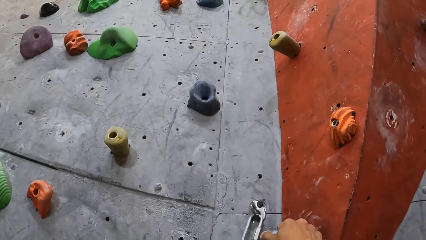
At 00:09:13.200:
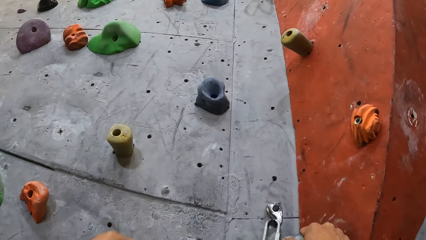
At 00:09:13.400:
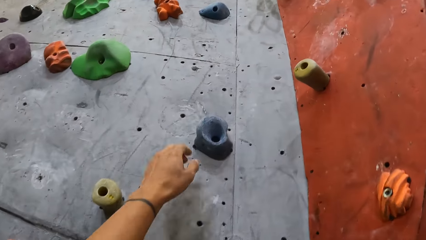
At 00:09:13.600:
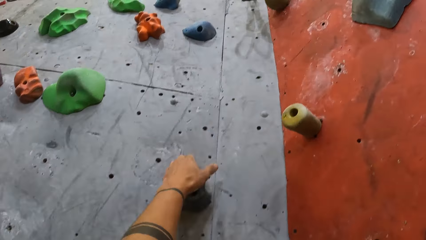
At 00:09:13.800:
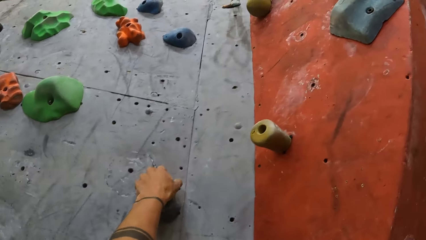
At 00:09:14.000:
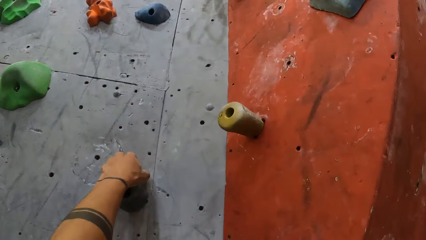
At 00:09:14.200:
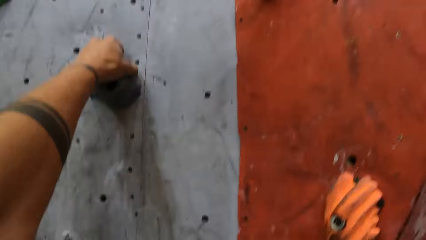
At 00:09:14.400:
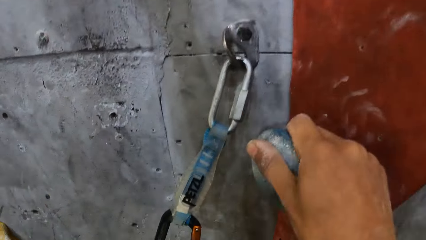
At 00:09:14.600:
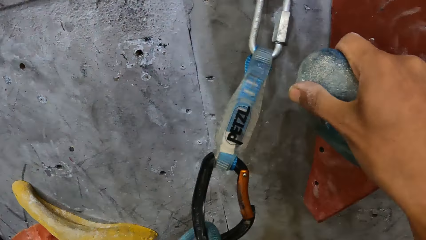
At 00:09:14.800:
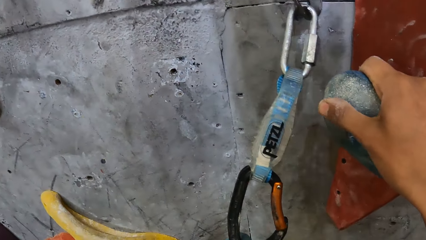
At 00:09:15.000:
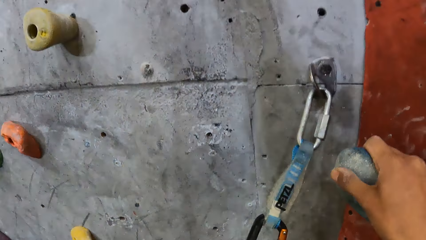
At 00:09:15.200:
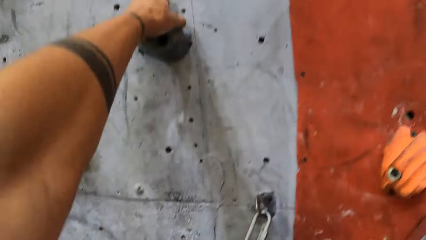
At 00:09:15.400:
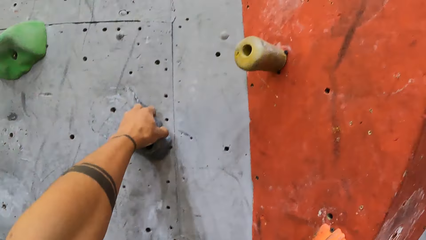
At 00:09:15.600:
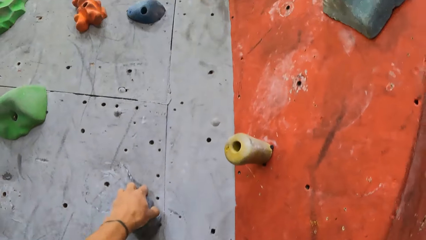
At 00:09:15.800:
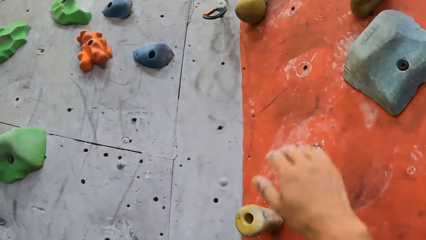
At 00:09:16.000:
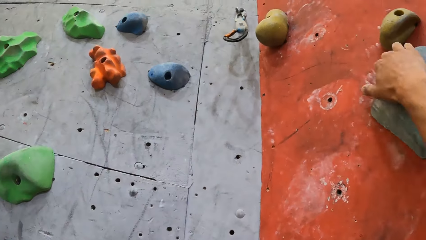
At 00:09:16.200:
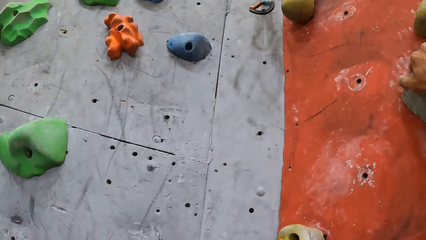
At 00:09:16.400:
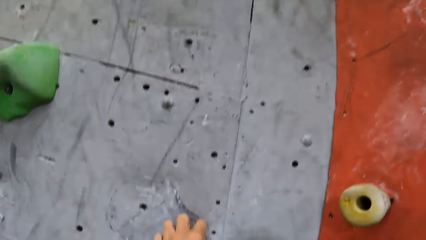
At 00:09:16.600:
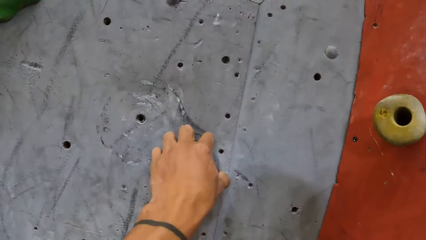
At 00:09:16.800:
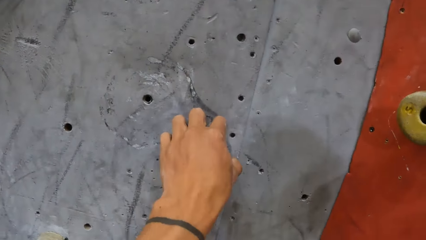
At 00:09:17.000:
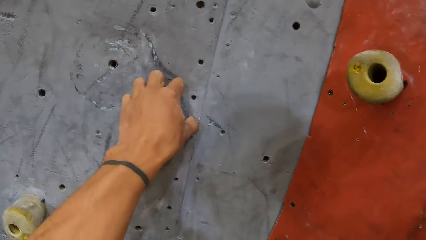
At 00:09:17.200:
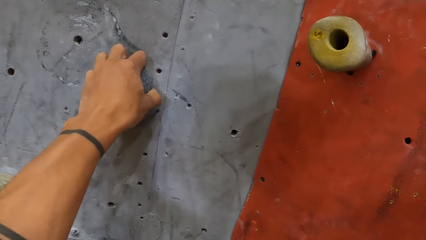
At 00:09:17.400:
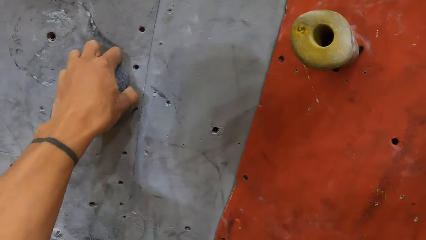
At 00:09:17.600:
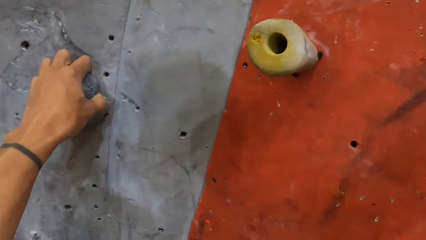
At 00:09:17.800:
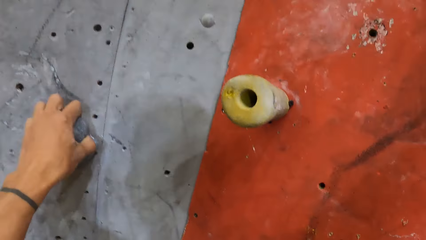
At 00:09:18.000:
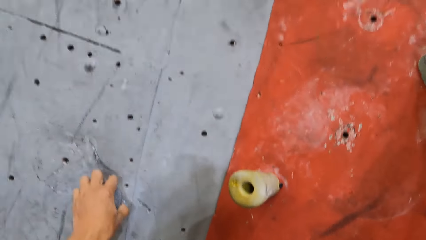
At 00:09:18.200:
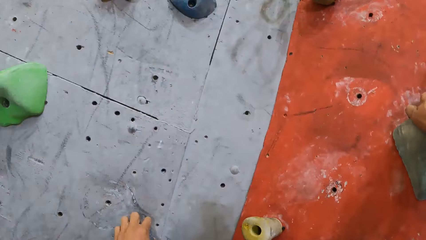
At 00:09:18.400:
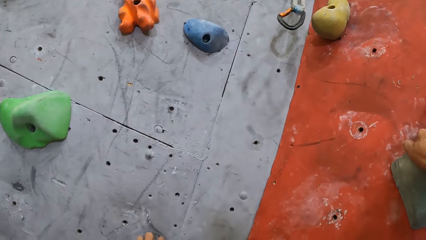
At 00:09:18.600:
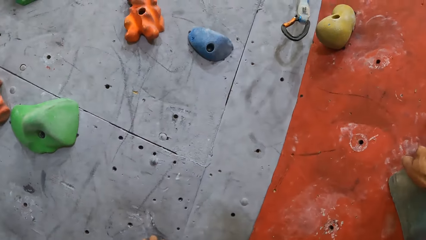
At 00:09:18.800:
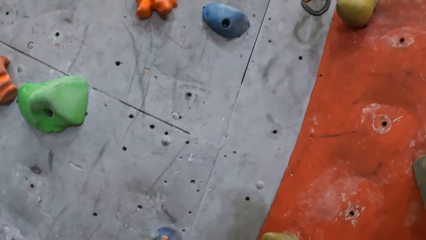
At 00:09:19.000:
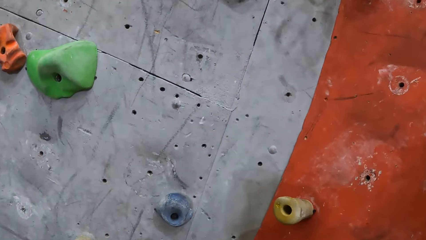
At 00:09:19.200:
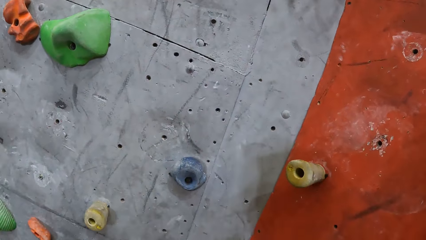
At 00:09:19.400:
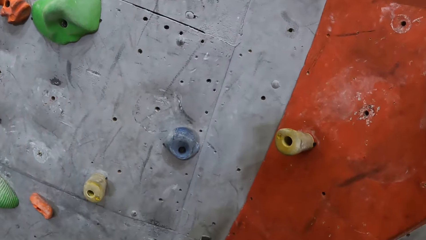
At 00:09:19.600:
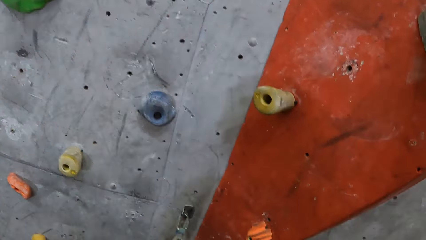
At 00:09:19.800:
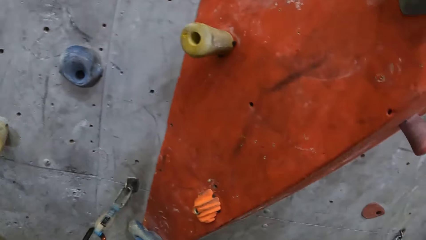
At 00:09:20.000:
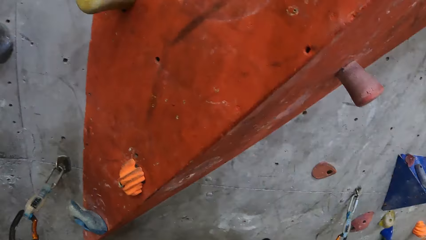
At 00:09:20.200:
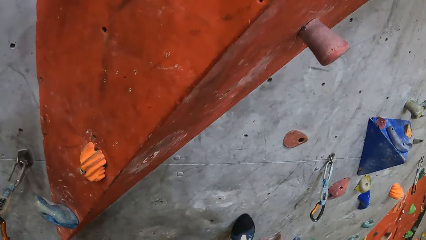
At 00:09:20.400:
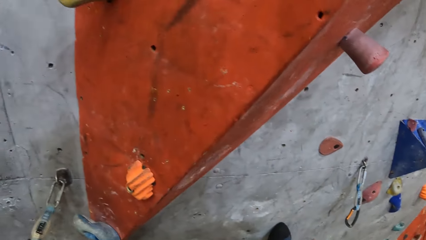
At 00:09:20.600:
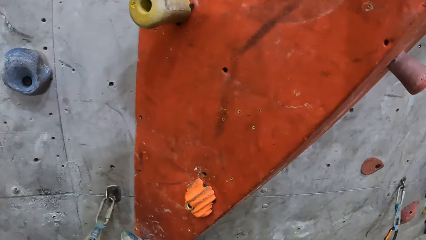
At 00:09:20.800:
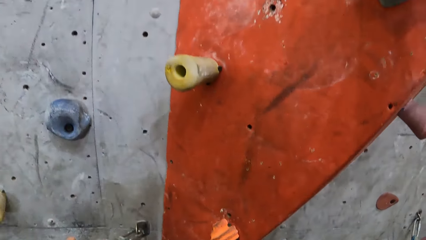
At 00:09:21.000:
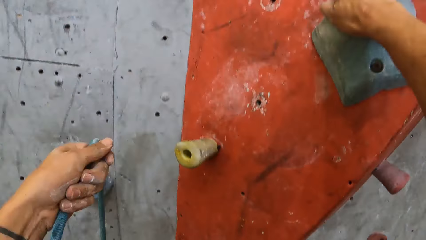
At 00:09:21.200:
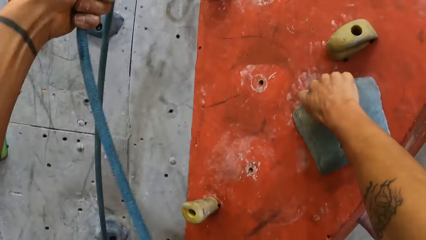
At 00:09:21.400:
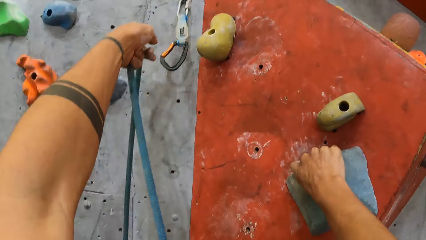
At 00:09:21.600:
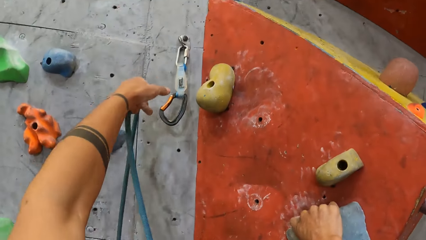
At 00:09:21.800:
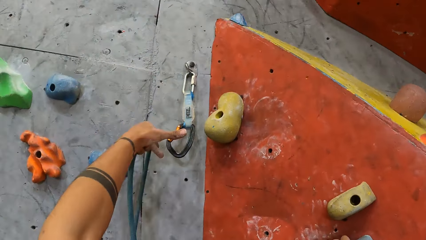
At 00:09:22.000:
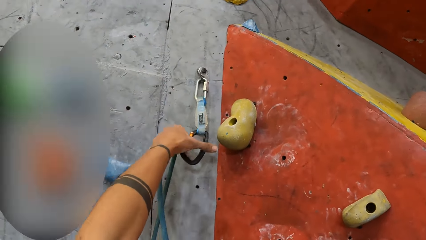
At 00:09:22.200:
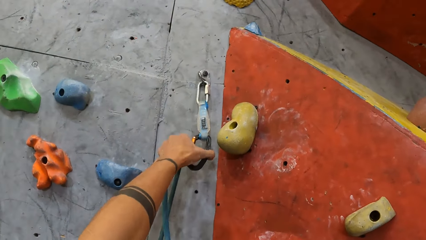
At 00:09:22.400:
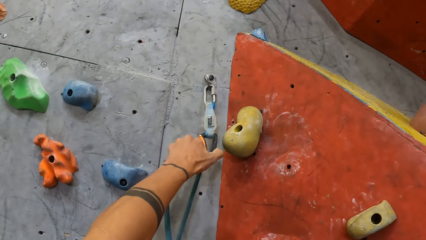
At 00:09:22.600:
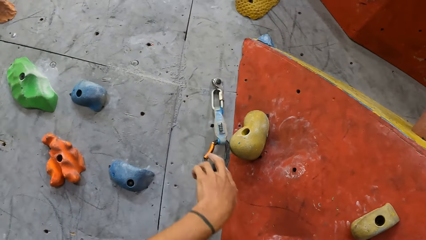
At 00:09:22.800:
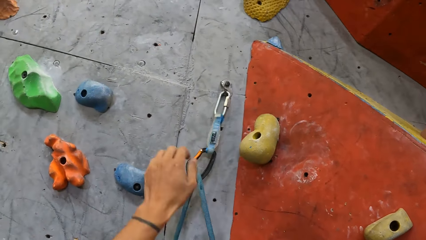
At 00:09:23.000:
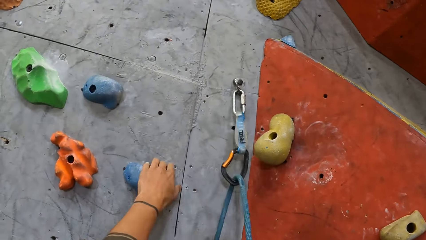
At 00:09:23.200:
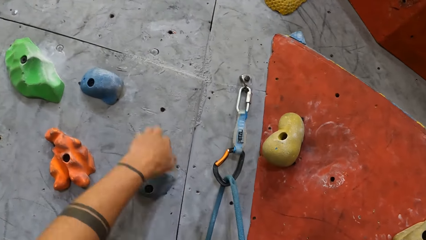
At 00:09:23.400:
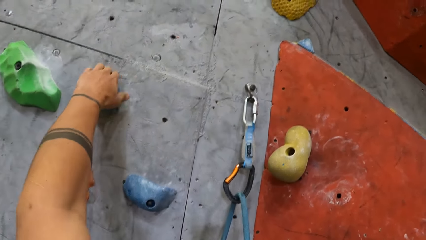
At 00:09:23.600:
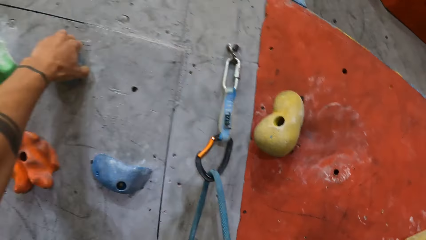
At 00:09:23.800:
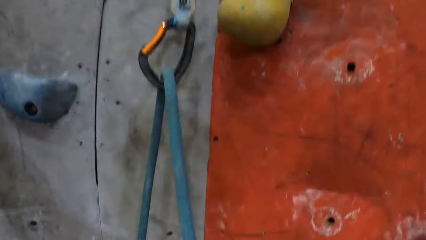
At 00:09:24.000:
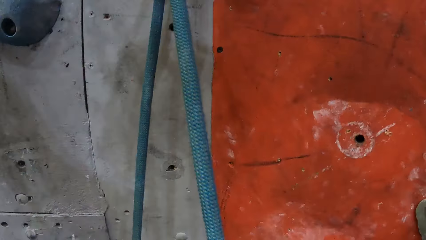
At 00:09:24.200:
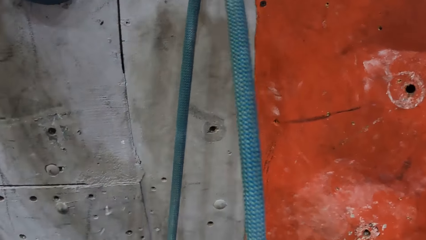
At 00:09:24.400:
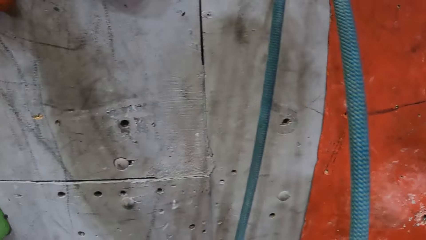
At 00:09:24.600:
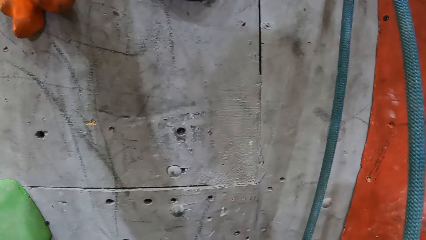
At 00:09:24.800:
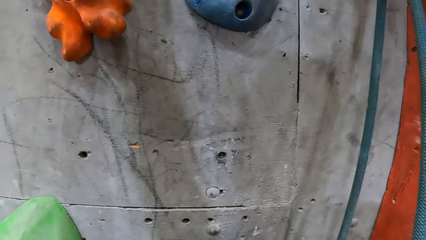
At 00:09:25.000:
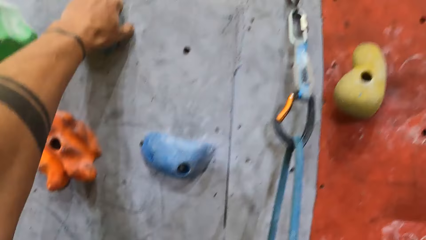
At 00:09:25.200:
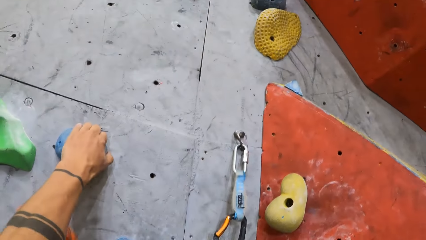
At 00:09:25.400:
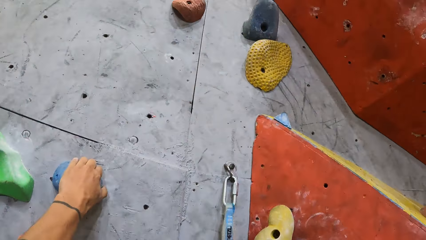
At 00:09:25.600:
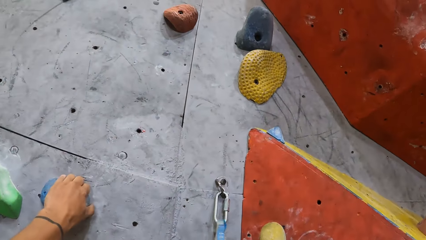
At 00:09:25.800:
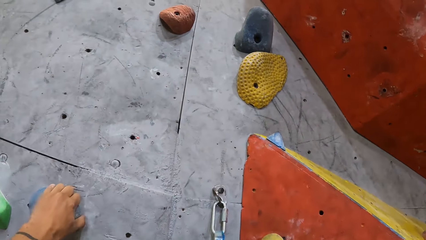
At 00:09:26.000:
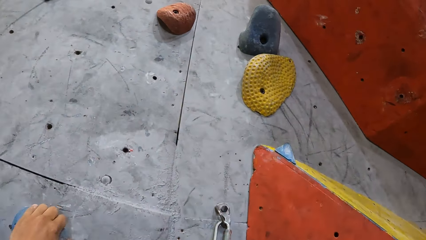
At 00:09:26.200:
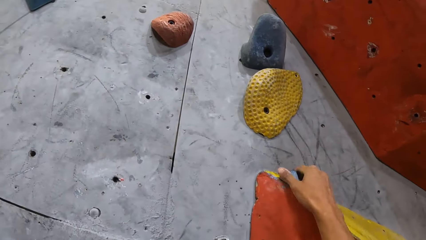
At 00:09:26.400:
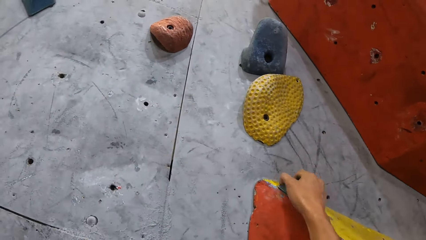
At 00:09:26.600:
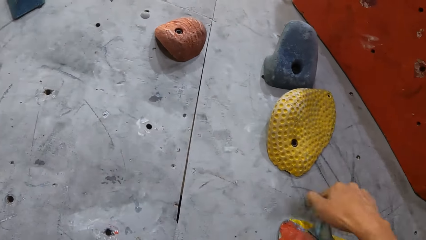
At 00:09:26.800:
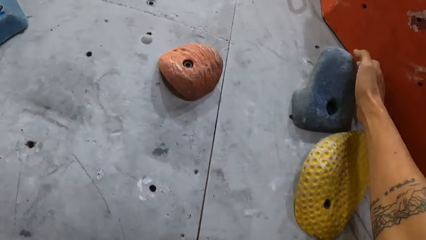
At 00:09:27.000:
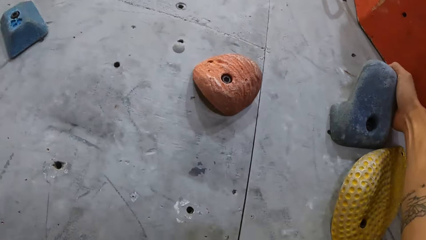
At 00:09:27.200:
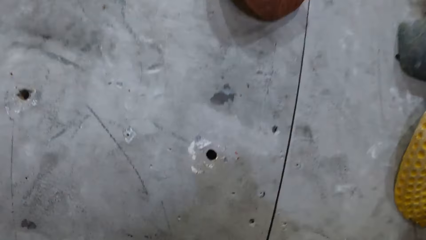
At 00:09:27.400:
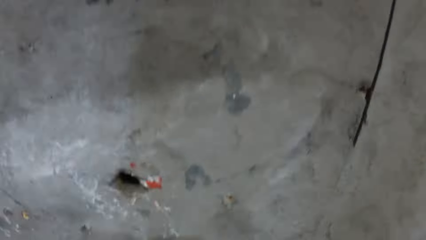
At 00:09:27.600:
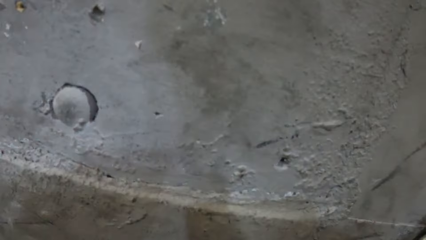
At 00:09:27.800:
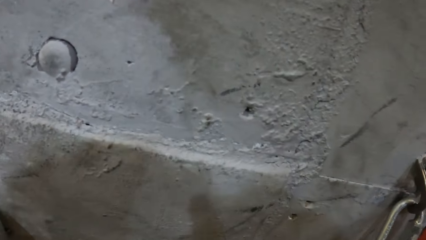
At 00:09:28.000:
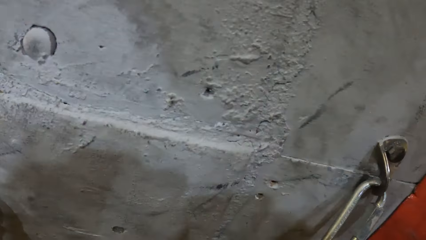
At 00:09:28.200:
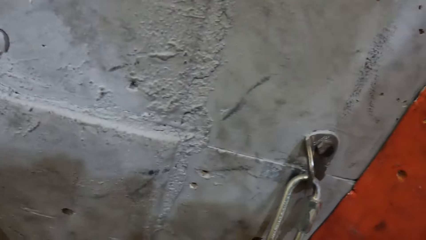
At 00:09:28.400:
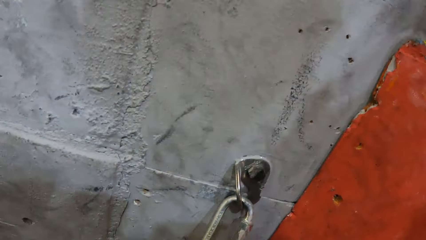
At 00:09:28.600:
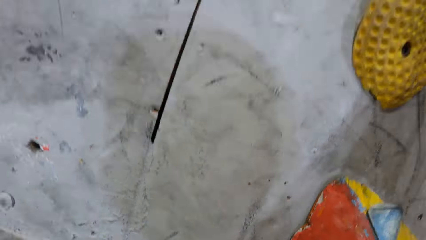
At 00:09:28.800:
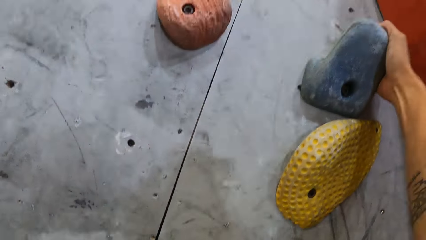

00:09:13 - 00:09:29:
The camera wearer climbs the wall. They pick up a rope and attach the rope on the wall. They climb the wall.
